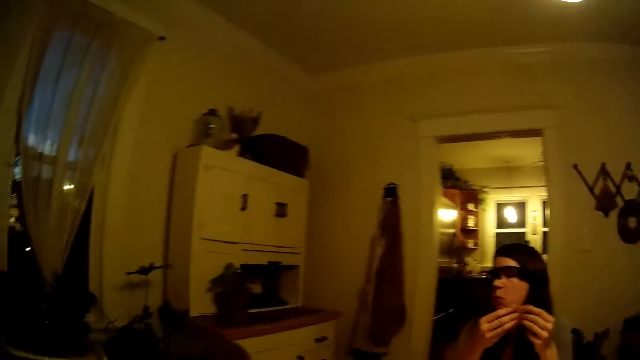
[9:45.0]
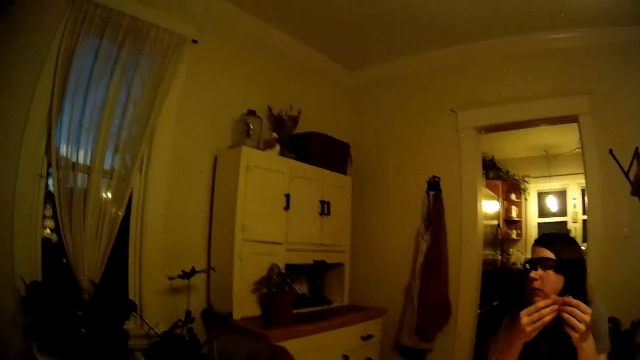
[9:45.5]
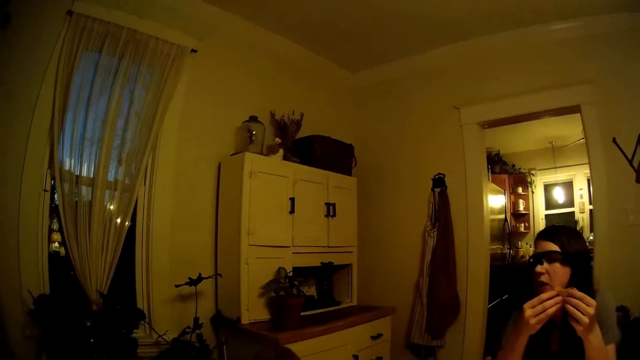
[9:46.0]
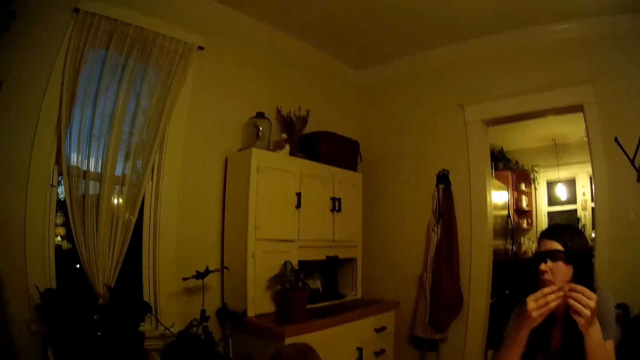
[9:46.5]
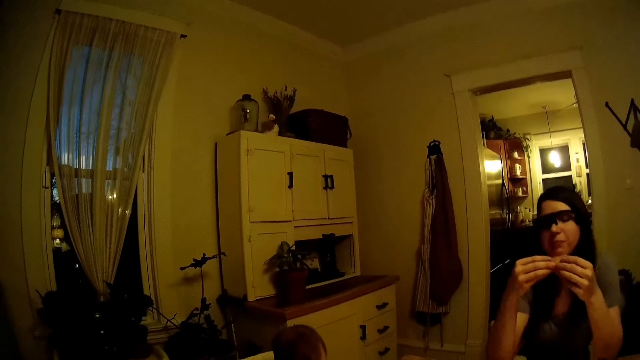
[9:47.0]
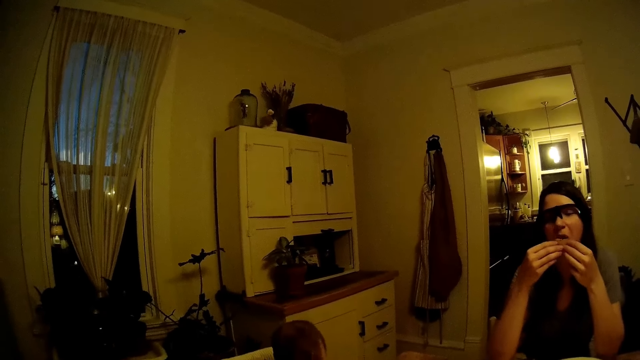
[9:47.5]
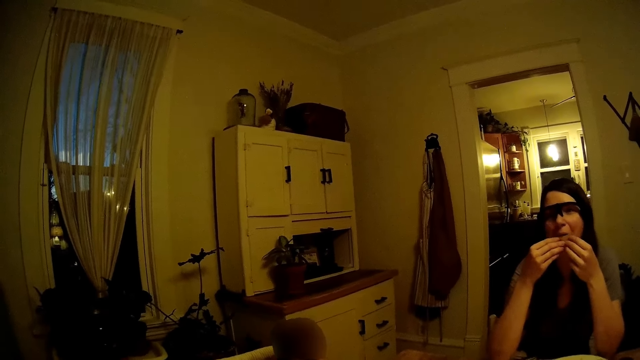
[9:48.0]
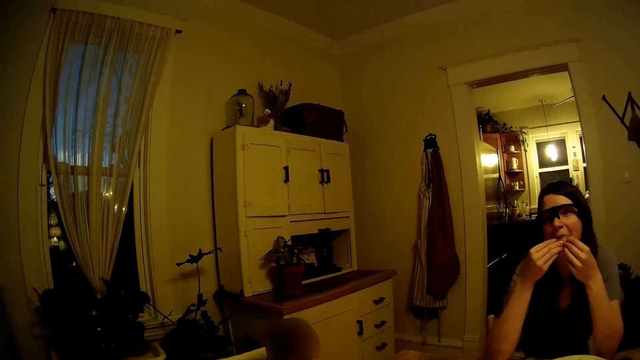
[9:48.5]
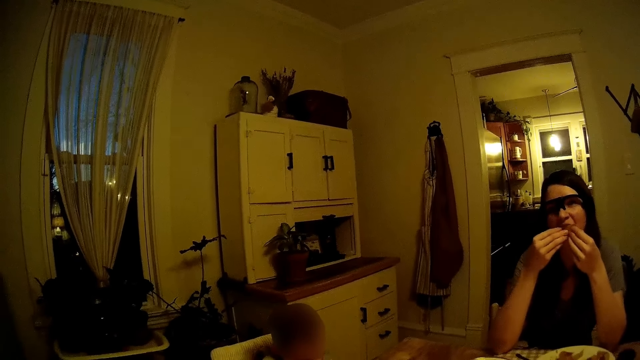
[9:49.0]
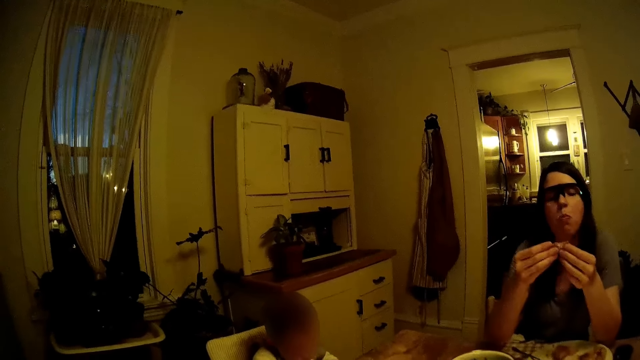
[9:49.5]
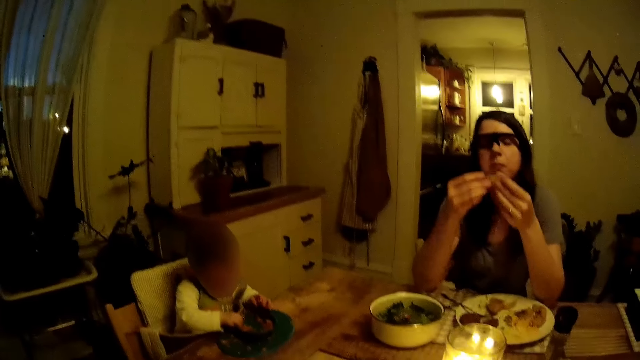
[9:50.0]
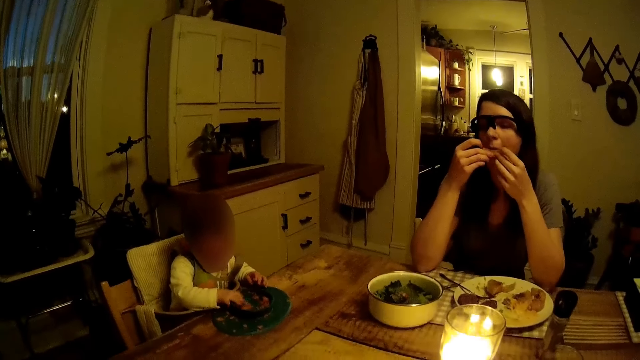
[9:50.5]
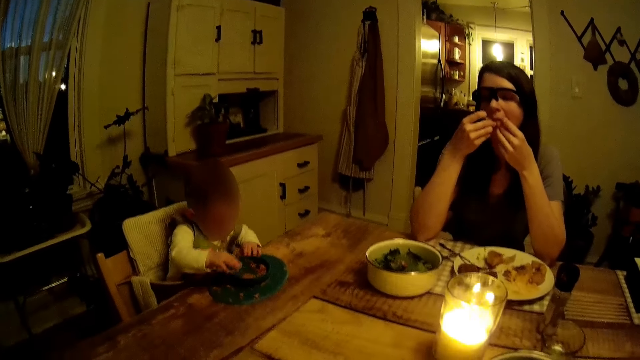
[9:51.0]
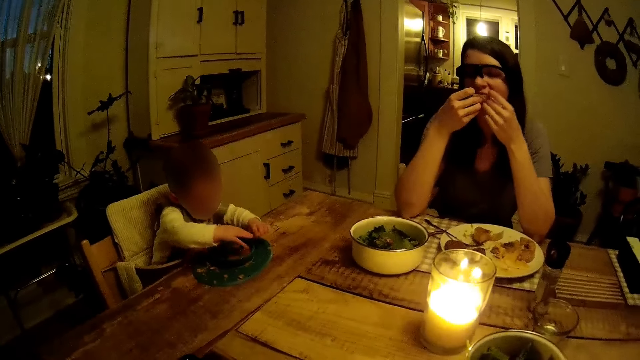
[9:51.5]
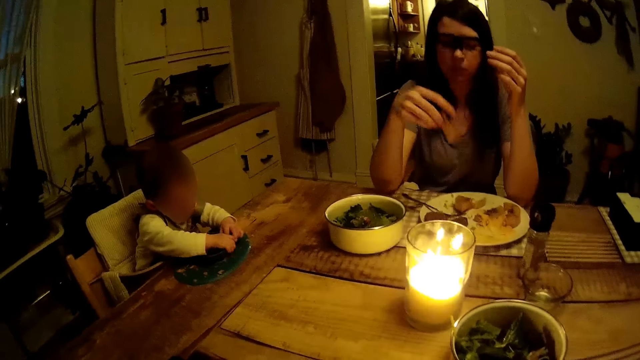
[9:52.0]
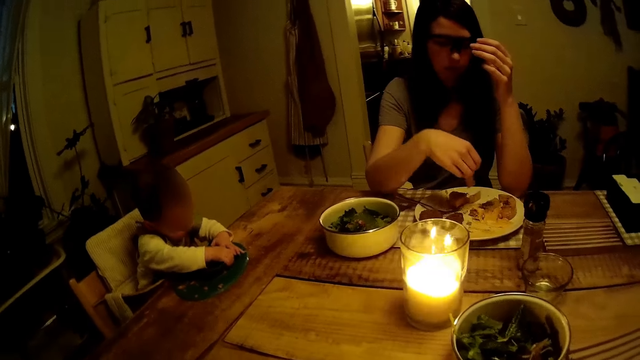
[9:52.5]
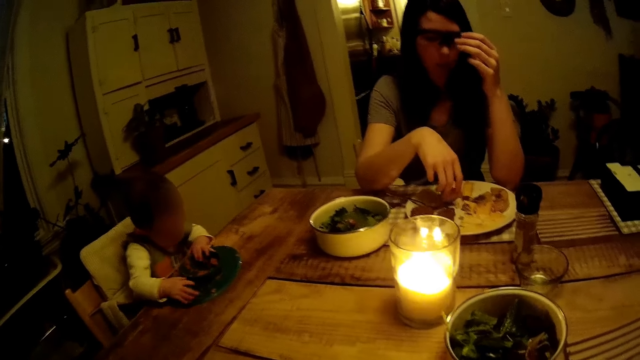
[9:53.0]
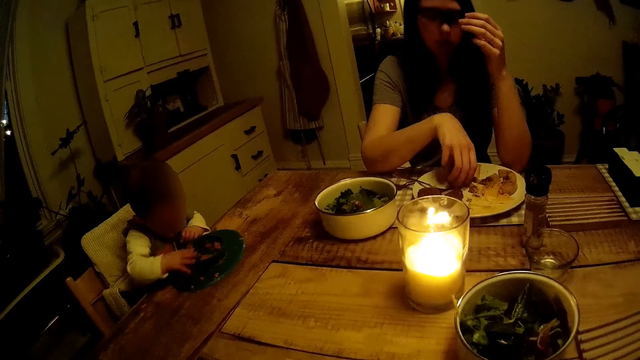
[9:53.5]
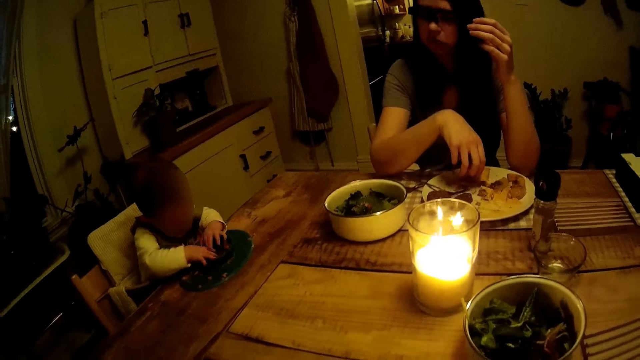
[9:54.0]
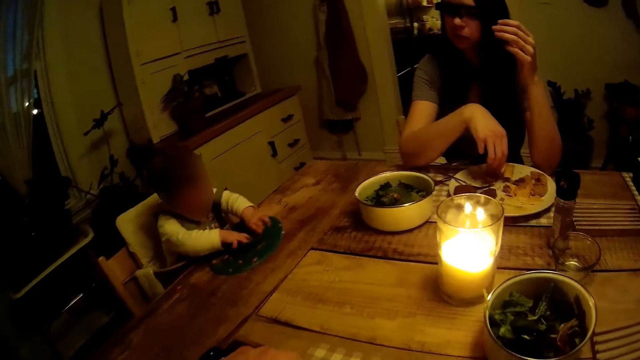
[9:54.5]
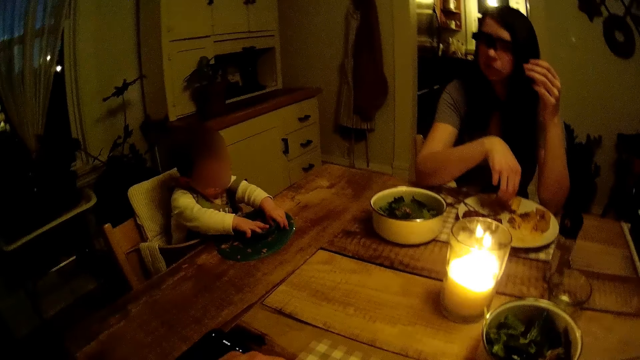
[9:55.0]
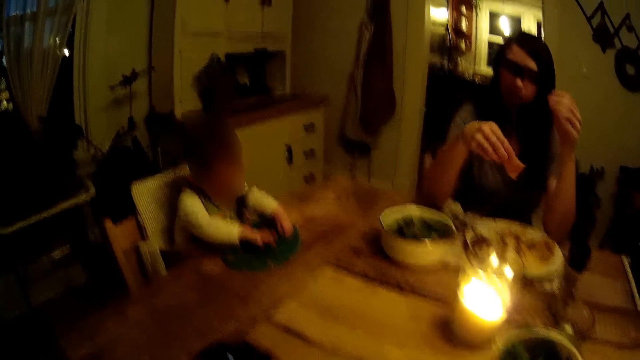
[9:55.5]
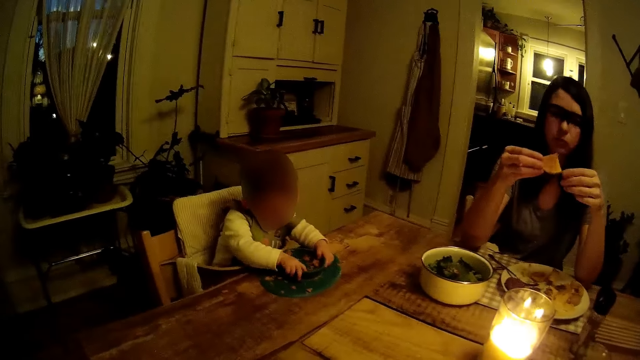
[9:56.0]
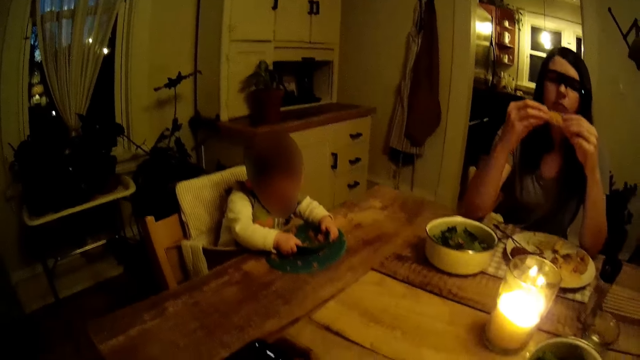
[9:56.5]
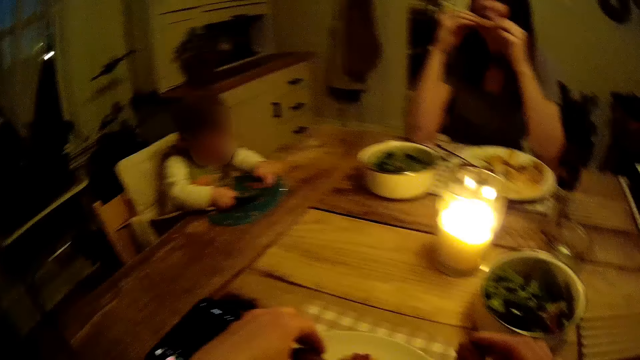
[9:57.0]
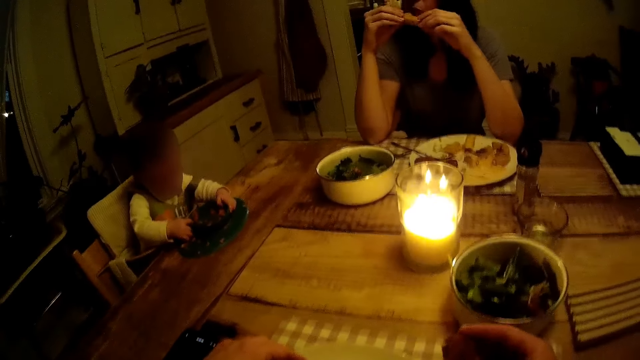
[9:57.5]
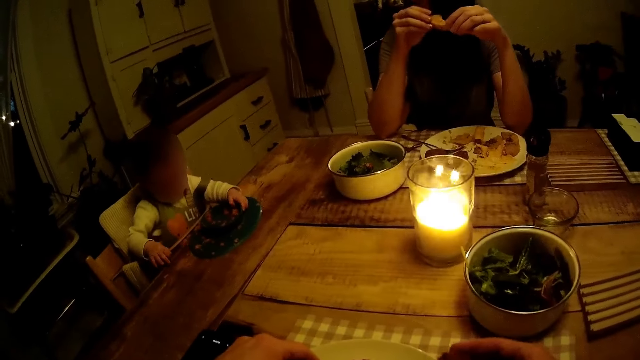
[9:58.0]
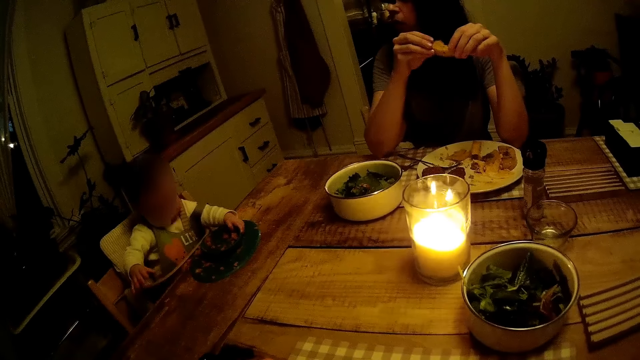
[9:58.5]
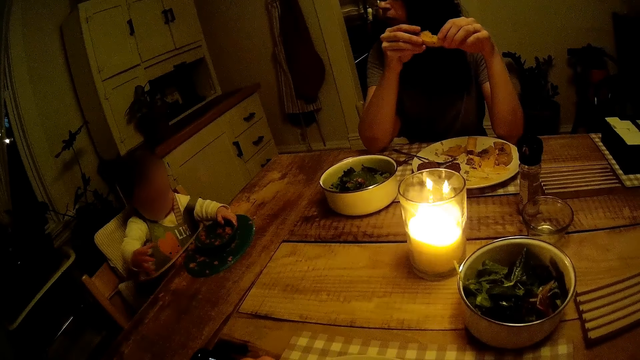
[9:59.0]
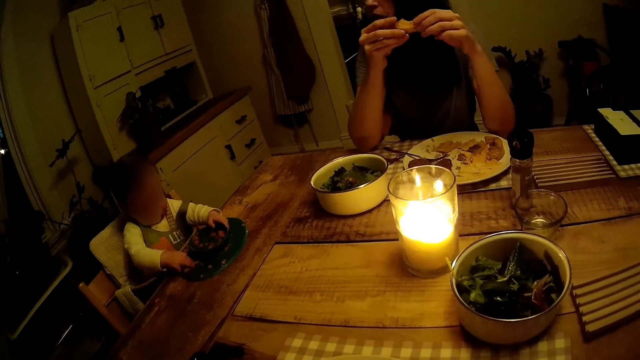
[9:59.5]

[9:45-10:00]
The camera wearer talks to a woman. They interact with the woman.

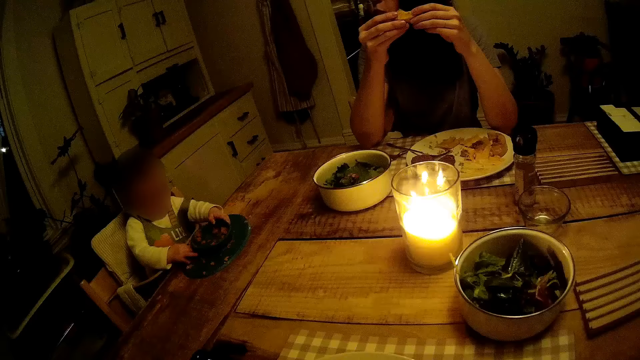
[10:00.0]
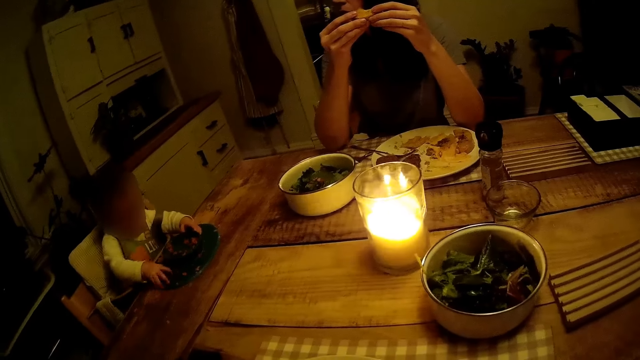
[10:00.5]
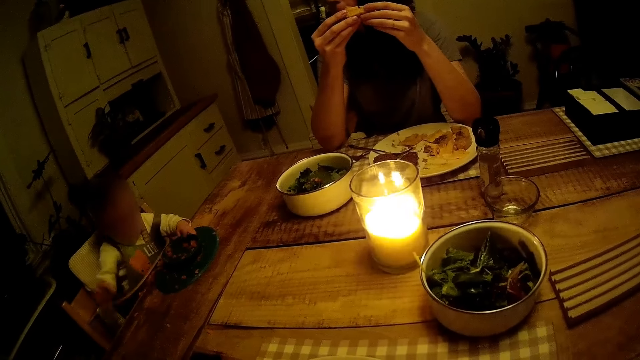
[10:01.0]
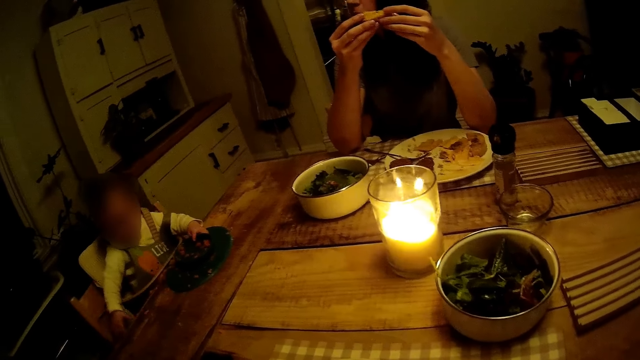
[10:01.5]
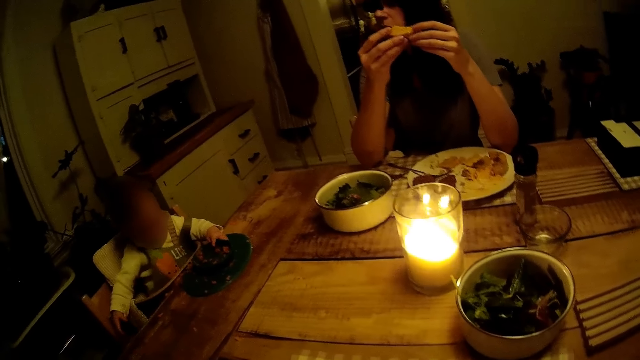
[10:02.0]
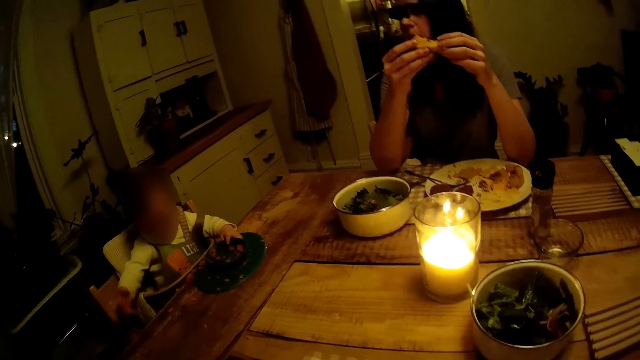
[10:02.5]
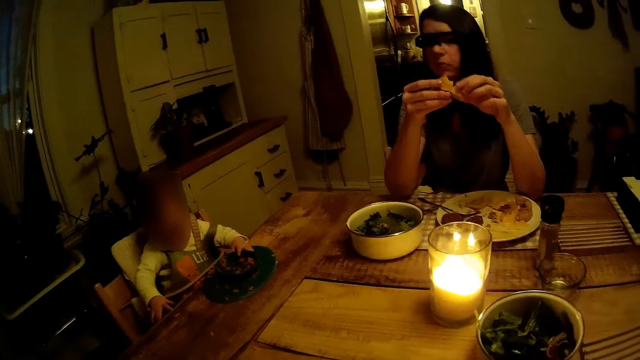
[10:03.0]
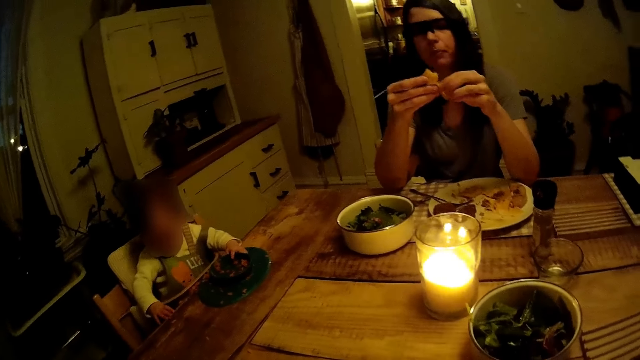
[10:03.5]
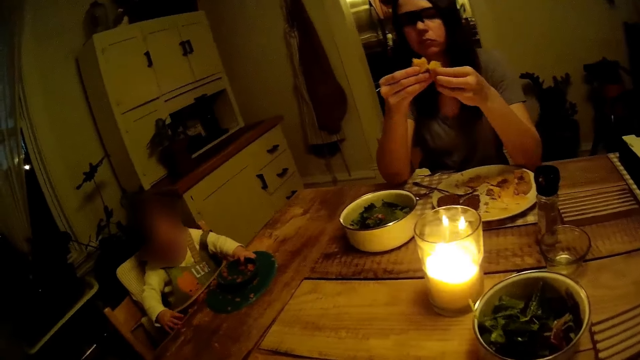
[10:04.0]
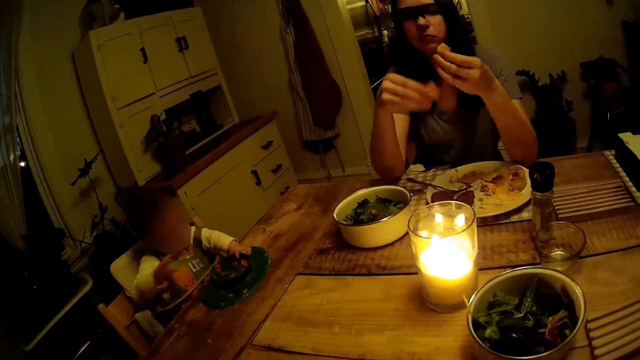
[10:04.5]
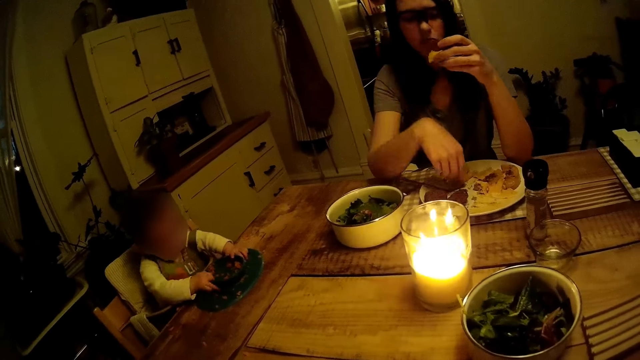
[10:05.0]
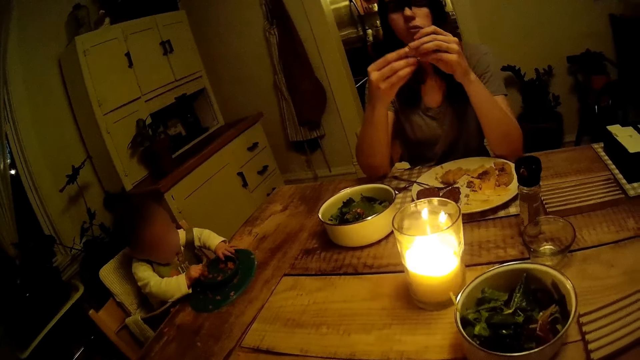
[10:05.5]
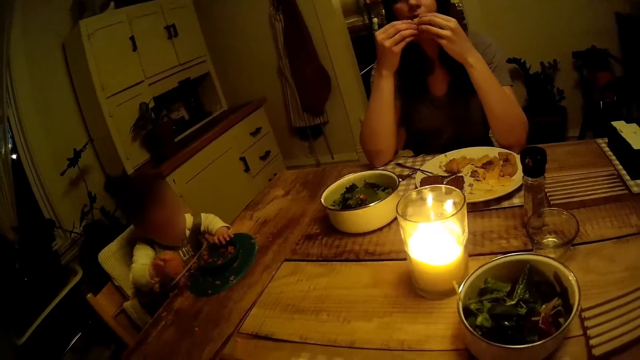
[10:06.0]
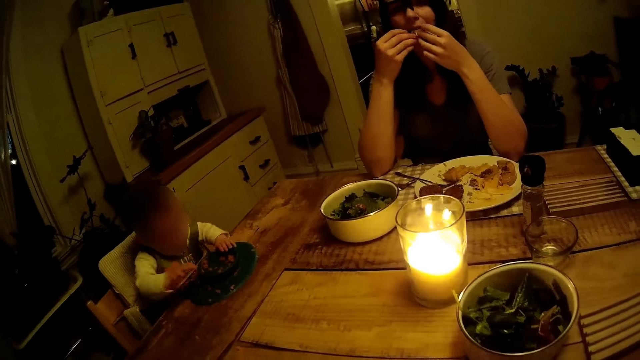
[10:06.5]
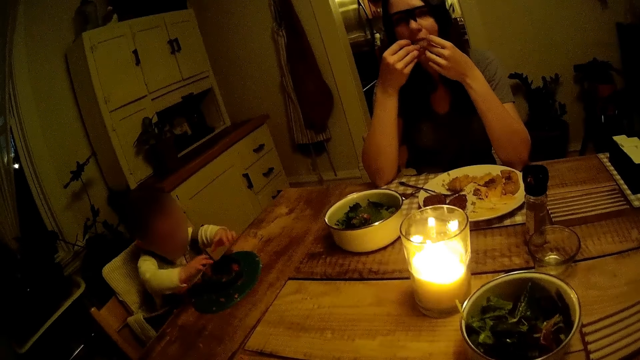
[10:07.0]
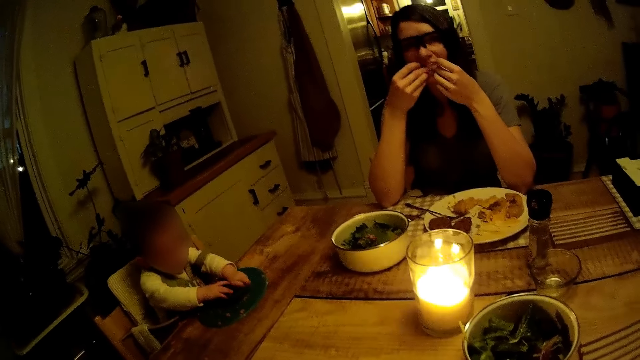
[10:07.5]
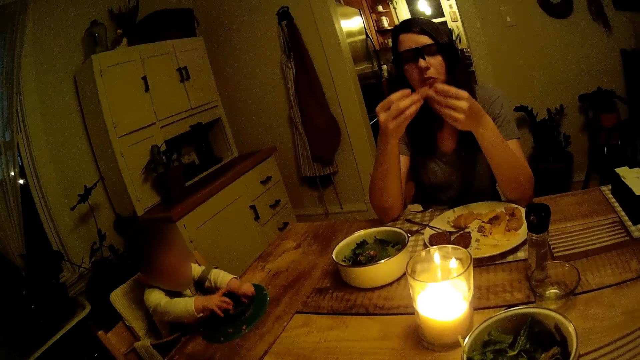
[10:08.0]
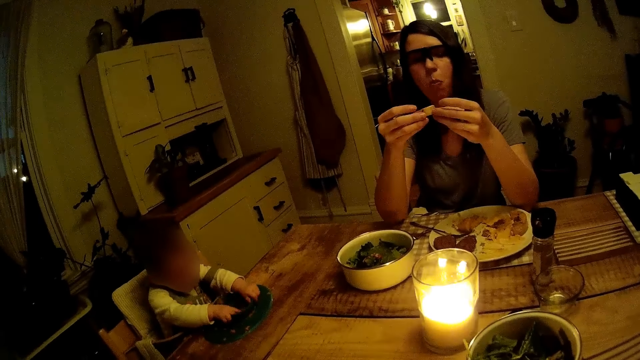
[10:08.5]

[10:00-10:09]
A woman eats something.
